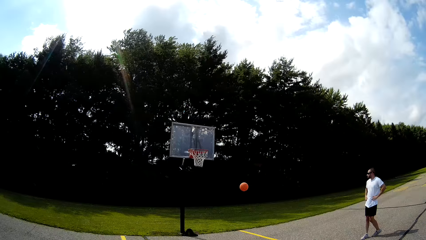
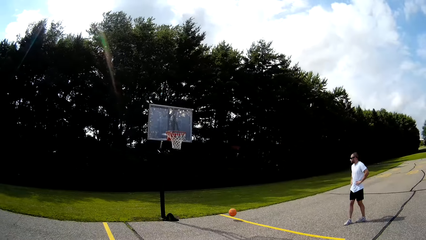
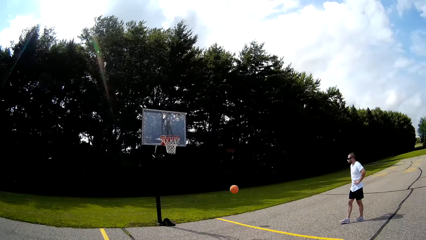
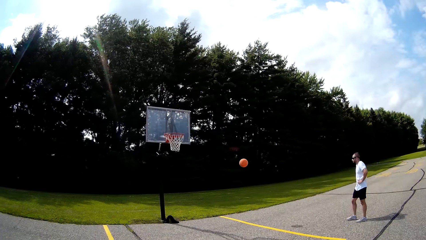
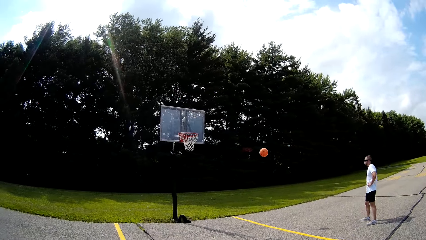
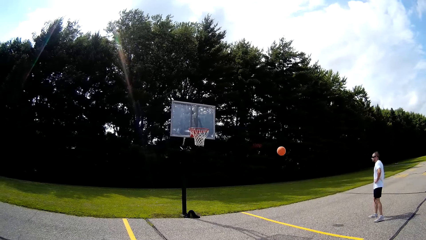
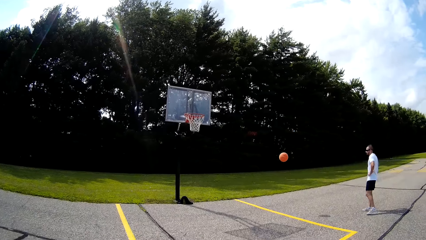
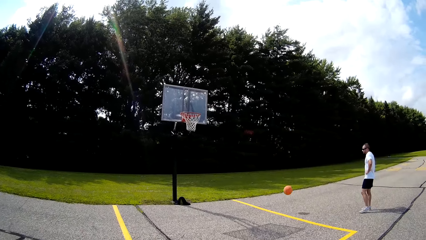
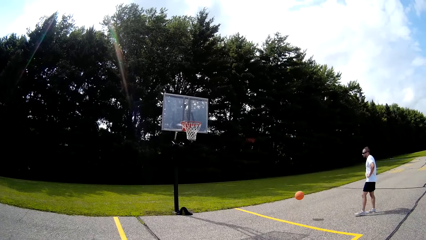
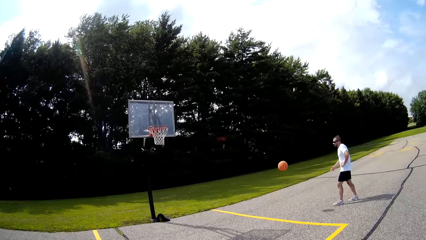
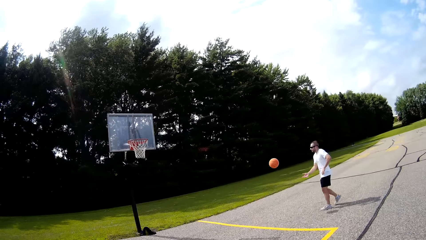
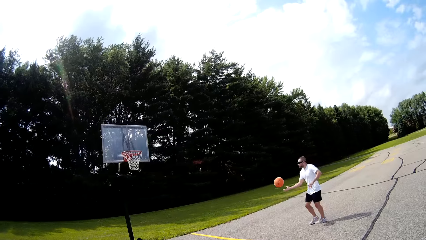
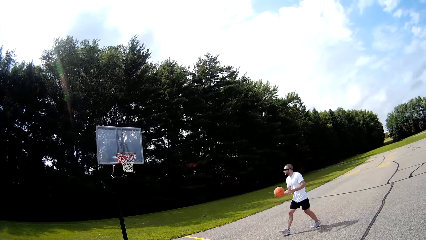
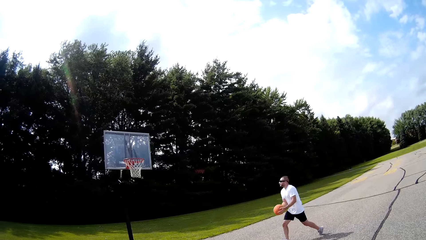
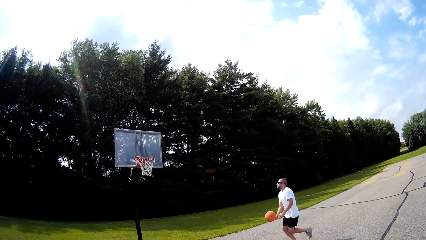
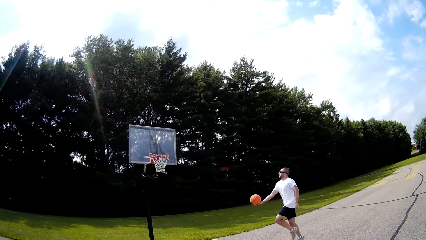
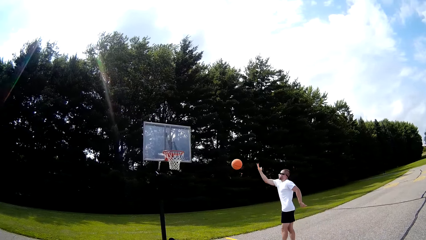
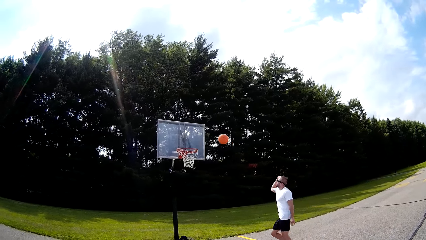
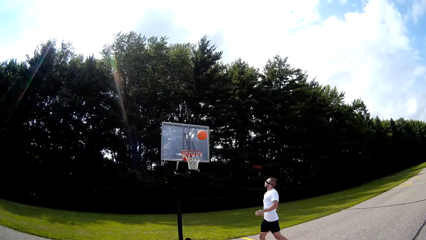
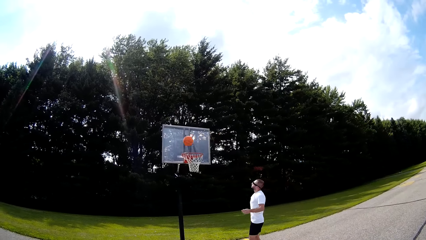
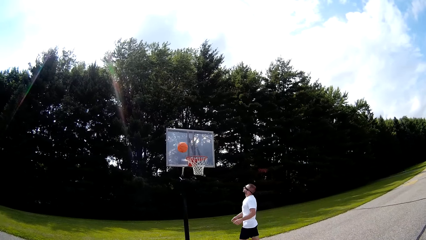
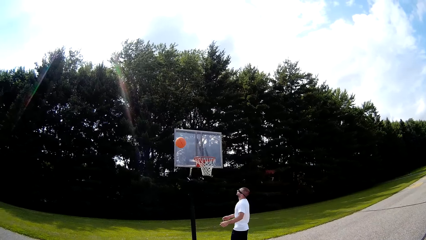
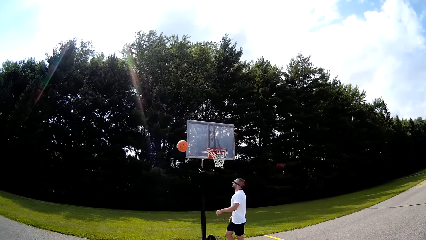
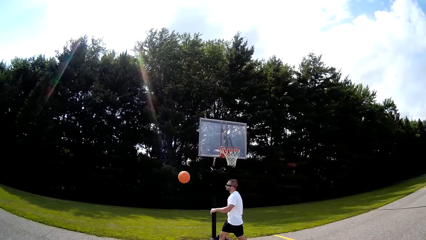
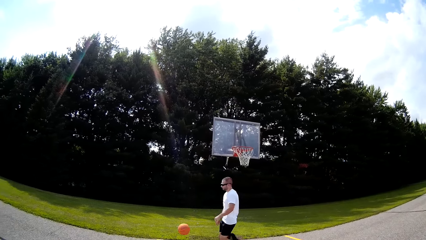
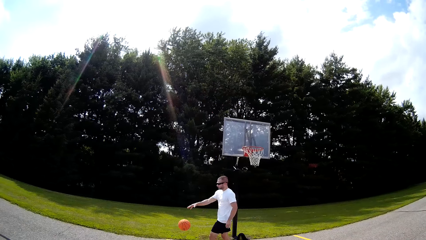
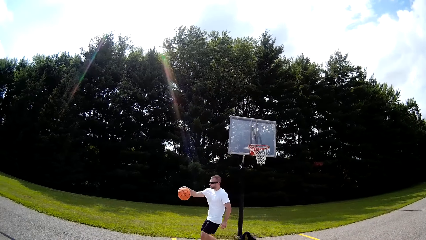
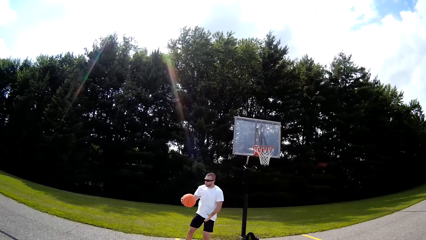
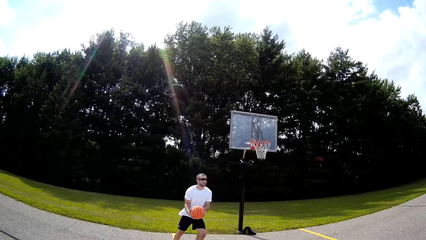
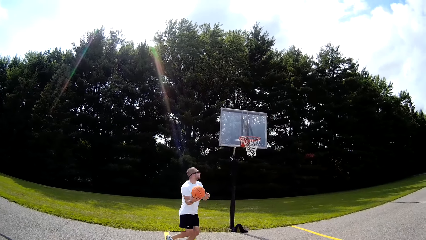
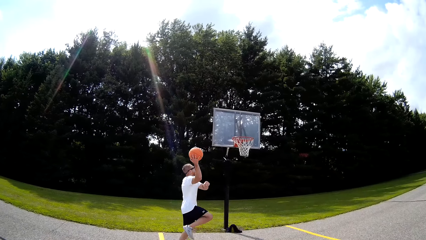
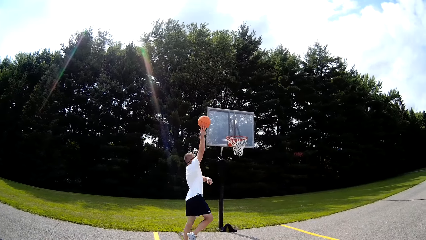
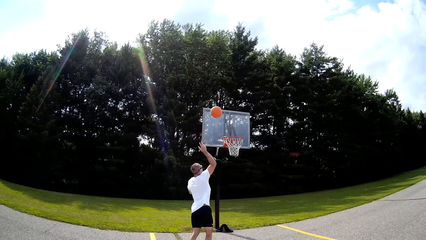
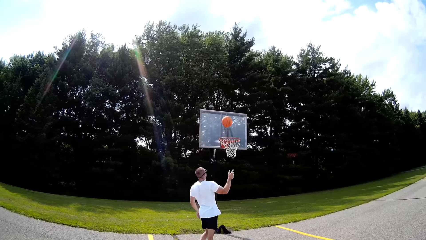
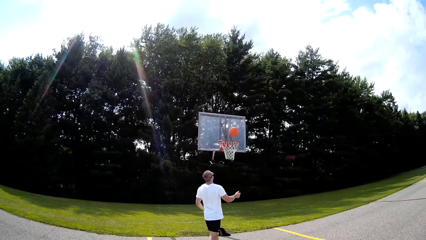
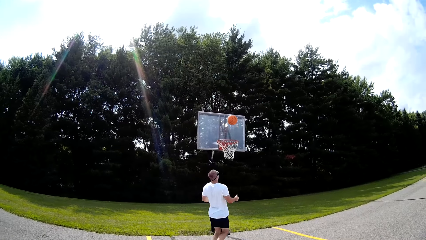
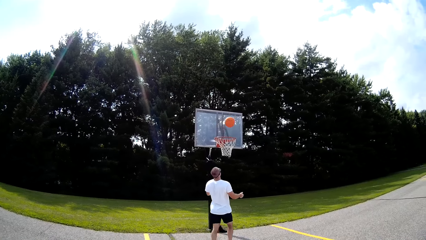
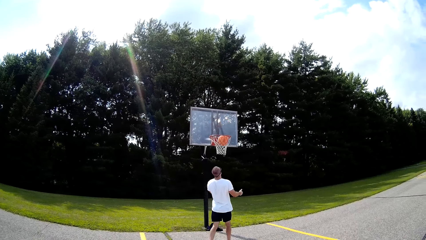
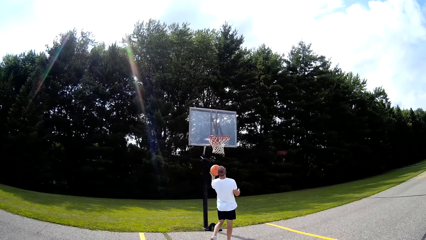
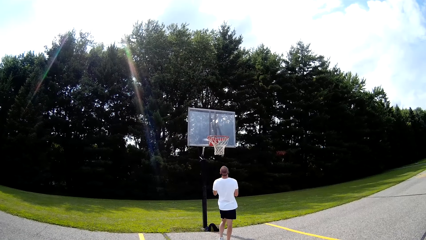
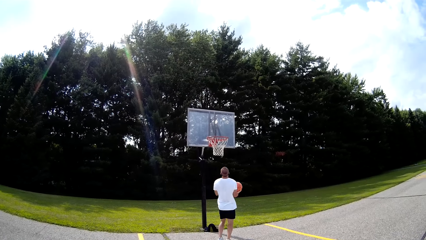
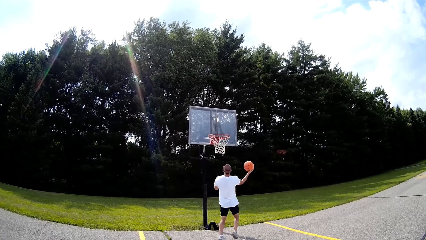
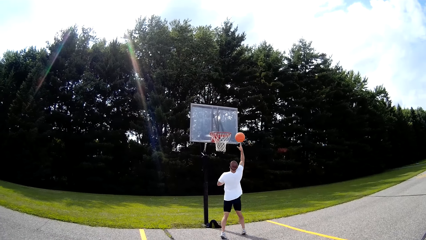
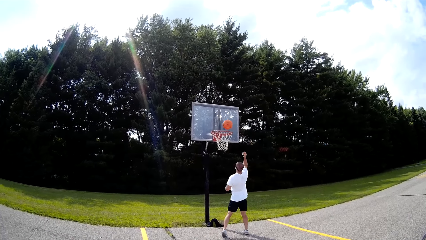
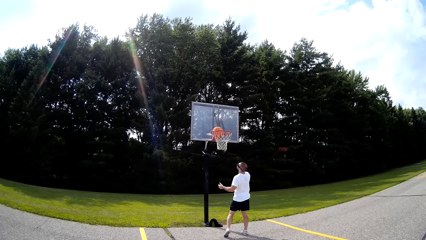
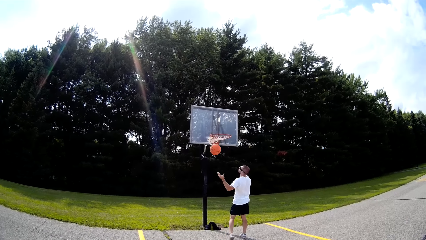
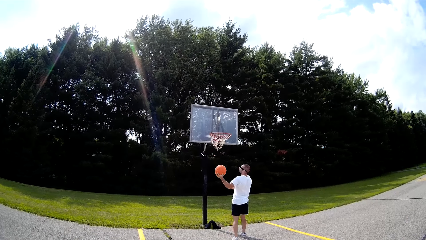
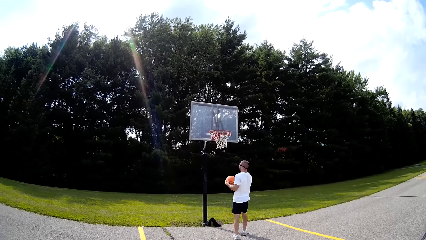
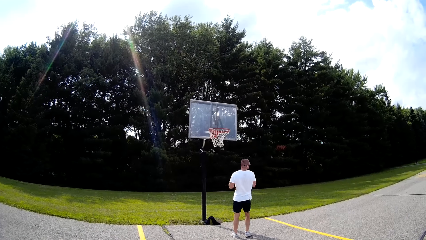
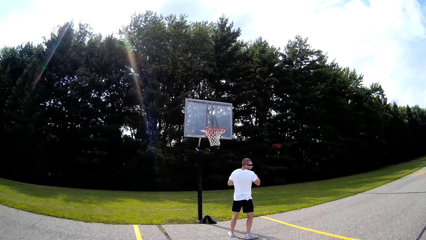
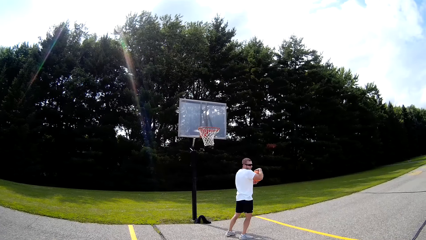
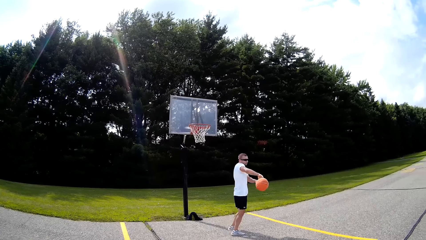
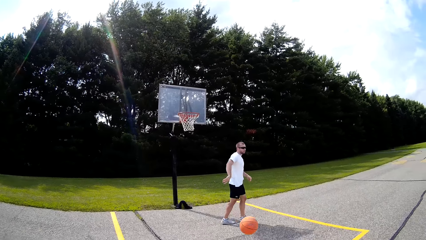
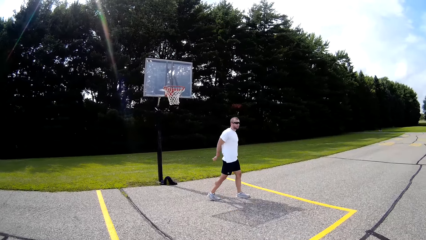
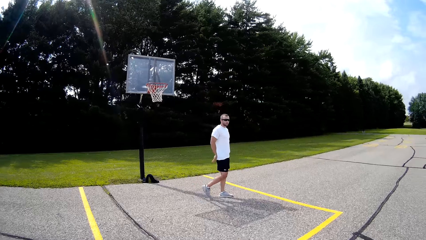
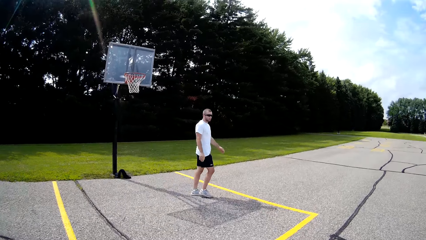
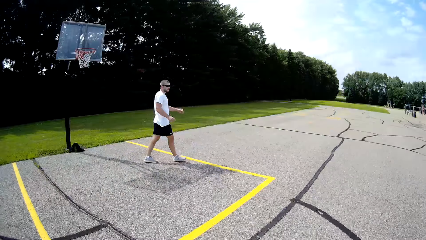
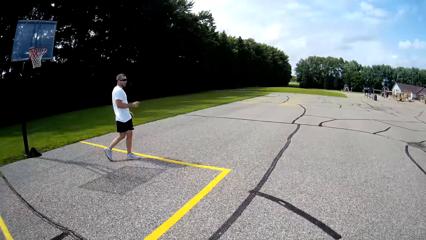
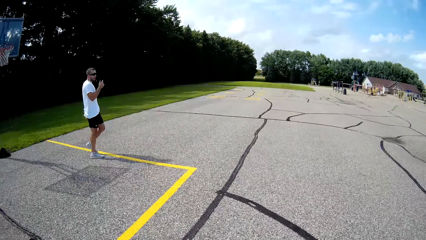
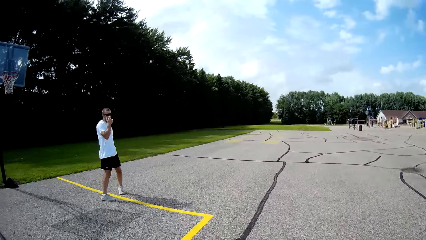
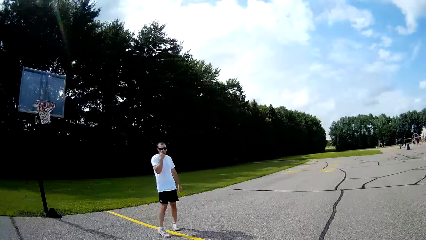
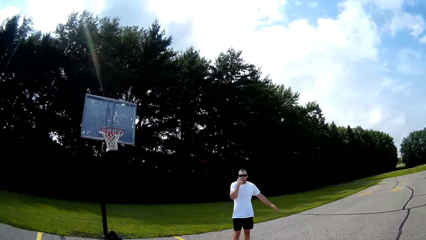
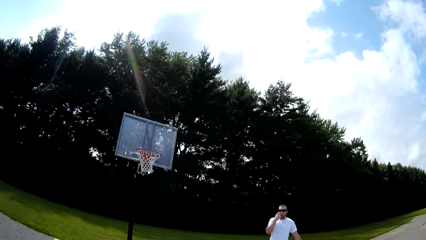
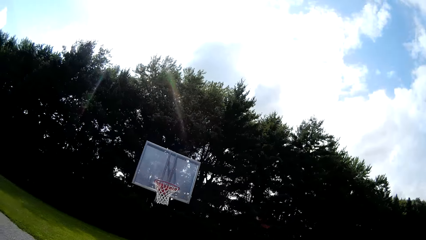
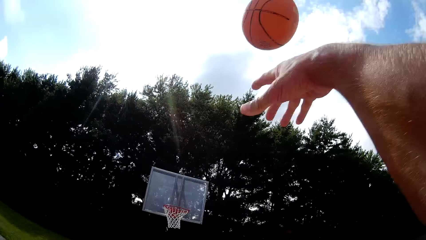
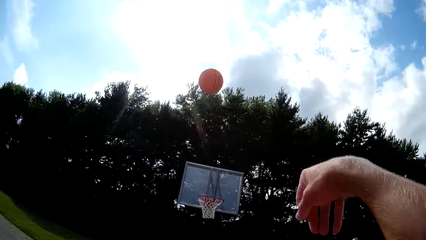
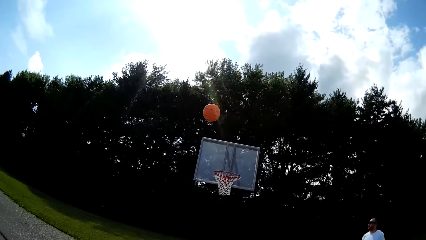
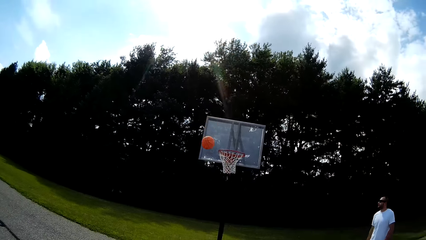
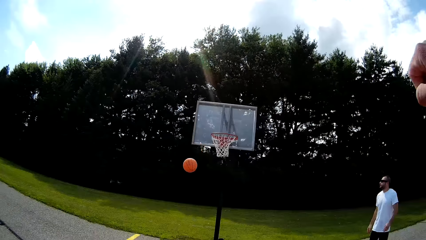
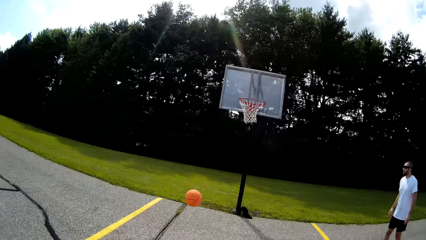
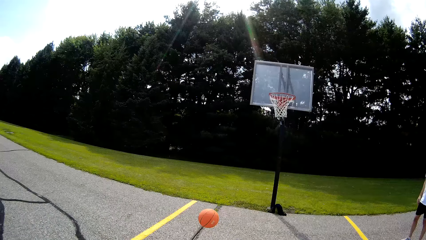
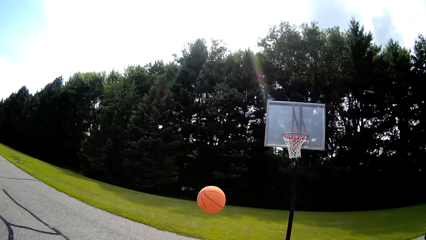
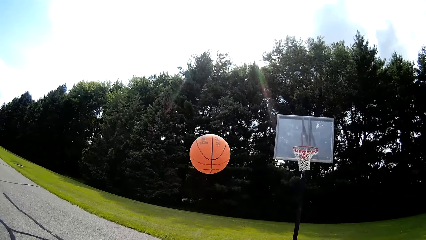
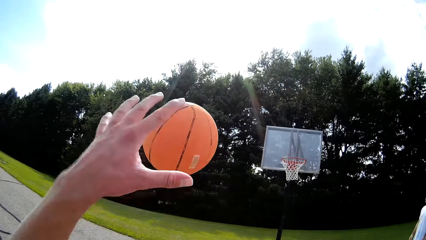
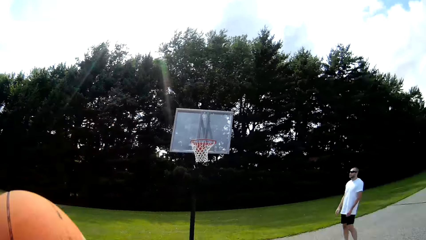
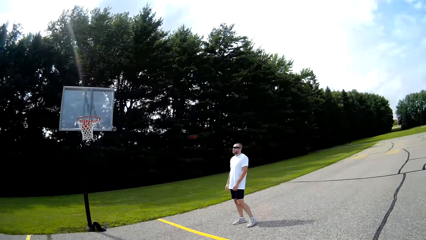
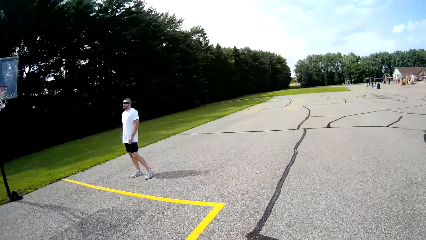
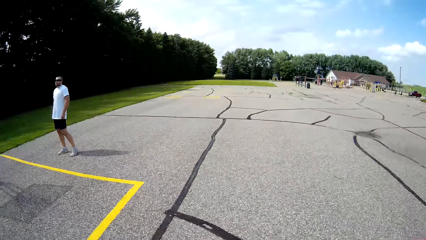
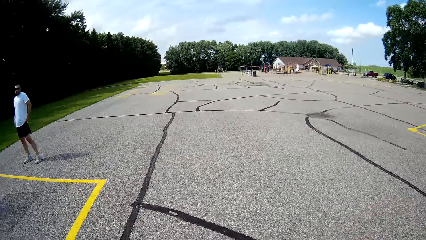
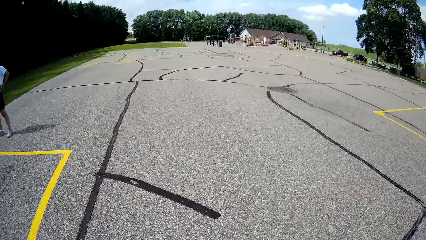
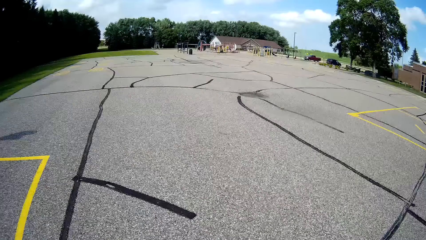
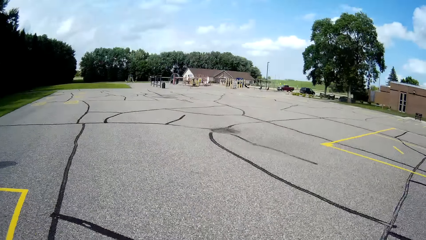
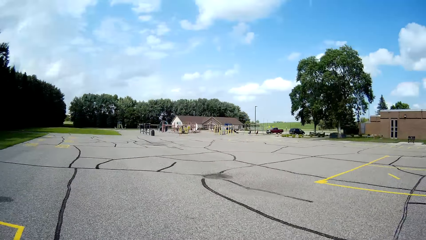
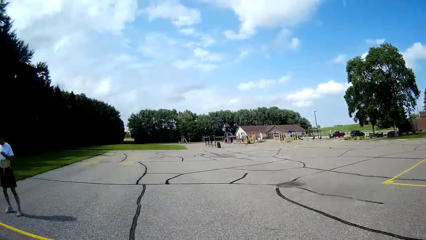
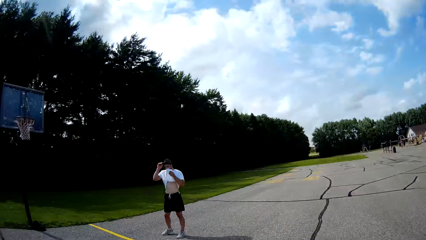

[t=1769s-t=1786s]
The man catches the ball with his right hand and throws the basketball toward the rim with his right hand. He catches the ball with his right hand and throws the basketball toward the rim with his right hand. He catches the ball with his hands and throws the basketball toward the rim with his right hand. He catches the ball with his left hand and tosses the basketball to the camera wearer with his right hand. The camera wearer catches the basketball with his hands. He throws the basketball towards the basketball stand with his right hand. He catches the basketball with his left hand.
